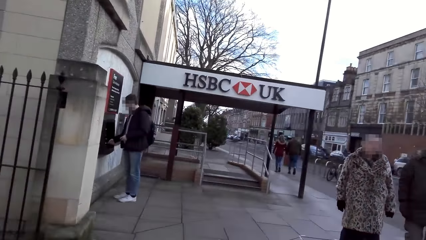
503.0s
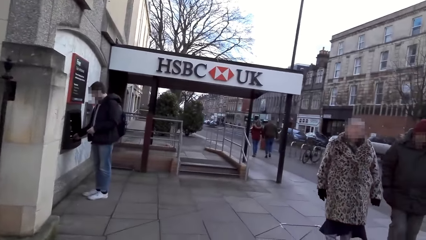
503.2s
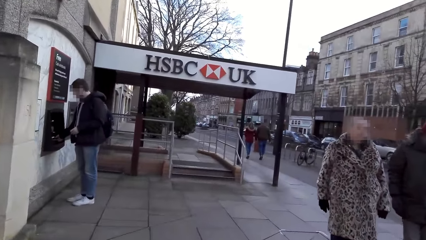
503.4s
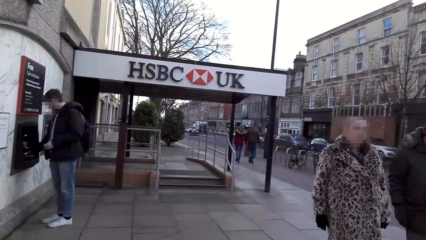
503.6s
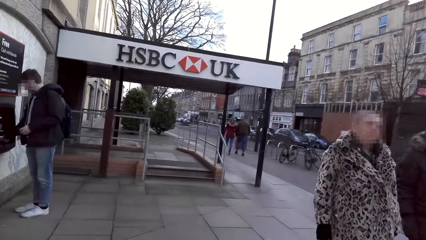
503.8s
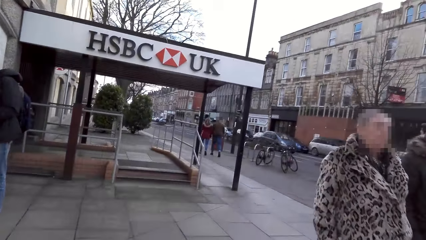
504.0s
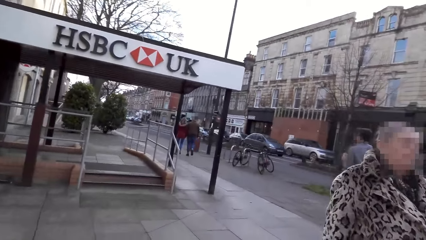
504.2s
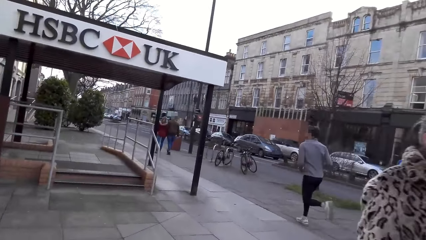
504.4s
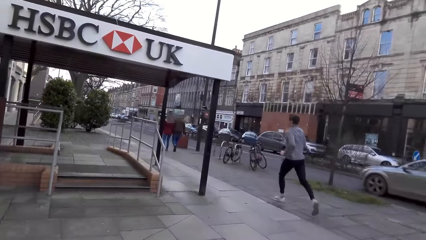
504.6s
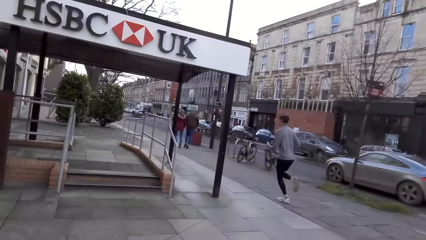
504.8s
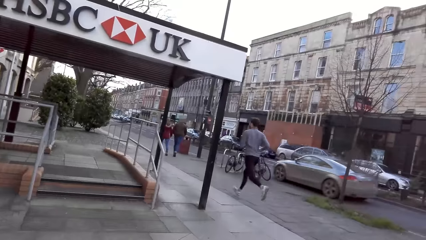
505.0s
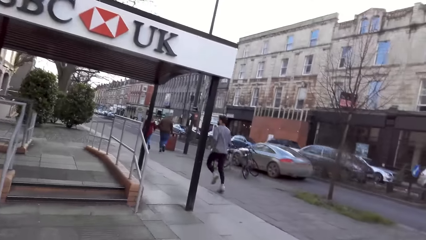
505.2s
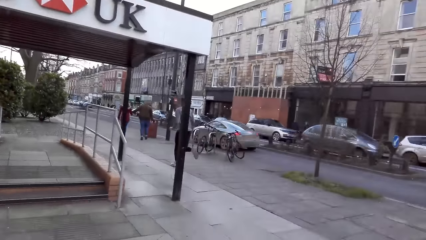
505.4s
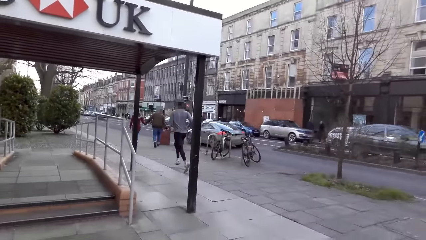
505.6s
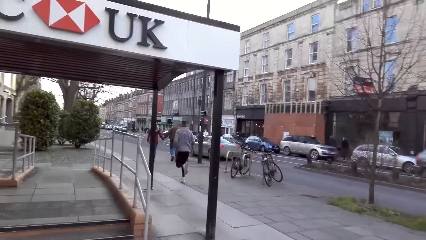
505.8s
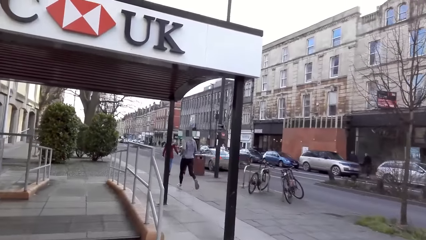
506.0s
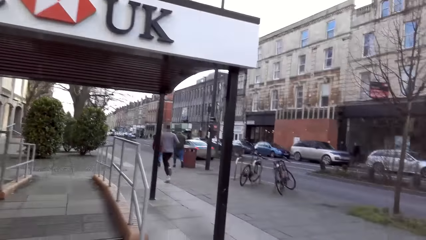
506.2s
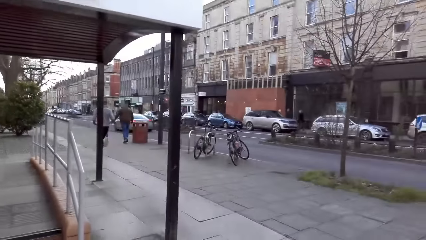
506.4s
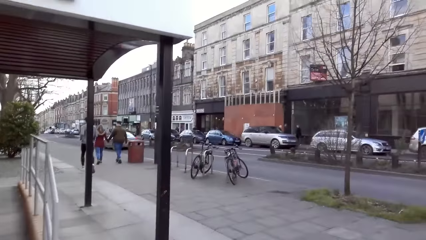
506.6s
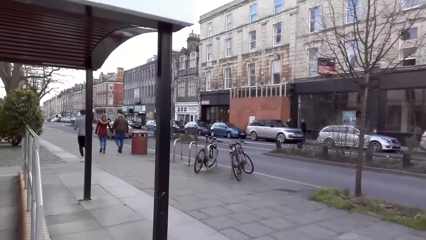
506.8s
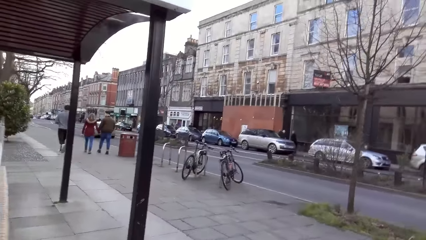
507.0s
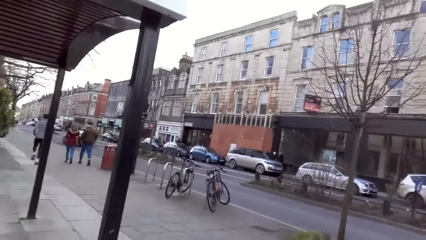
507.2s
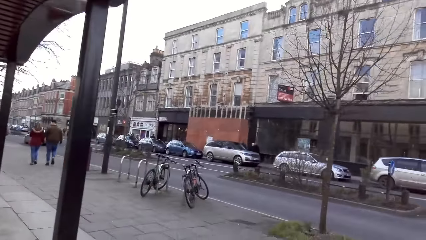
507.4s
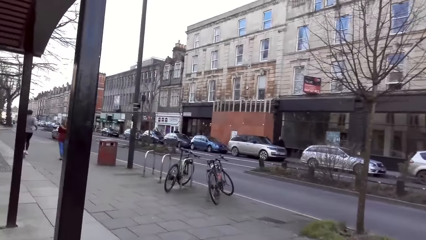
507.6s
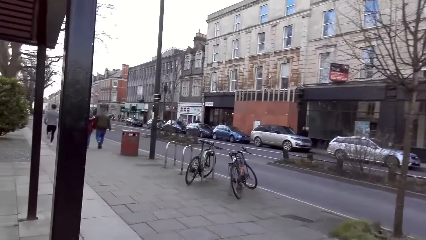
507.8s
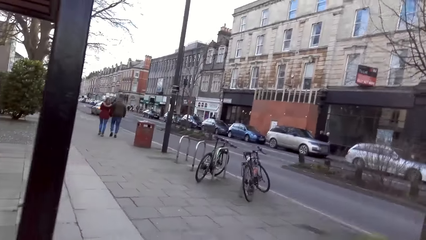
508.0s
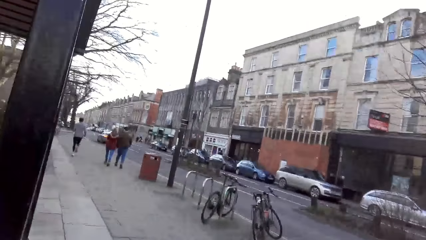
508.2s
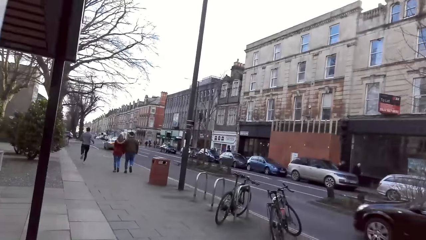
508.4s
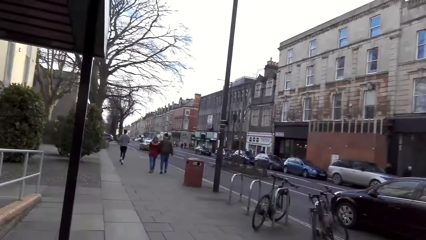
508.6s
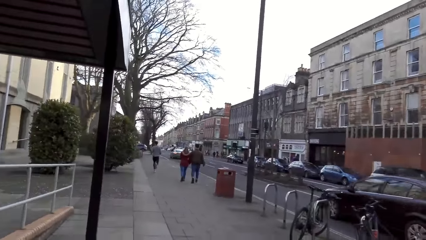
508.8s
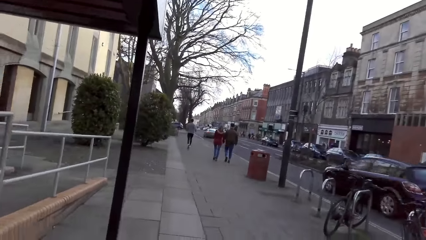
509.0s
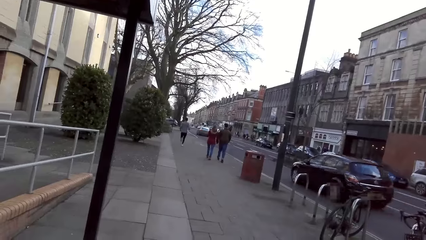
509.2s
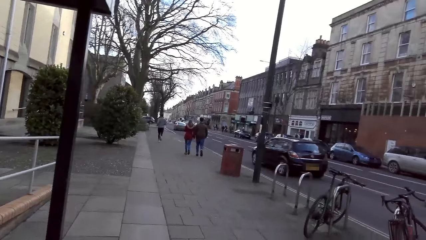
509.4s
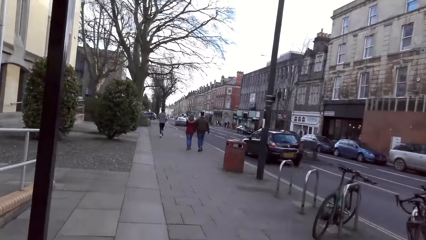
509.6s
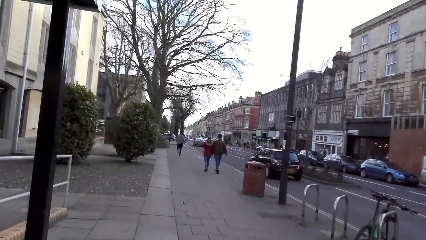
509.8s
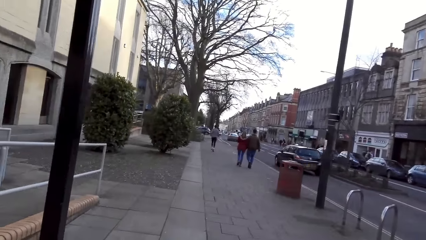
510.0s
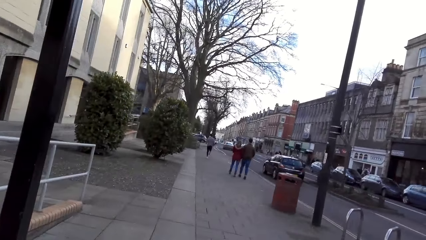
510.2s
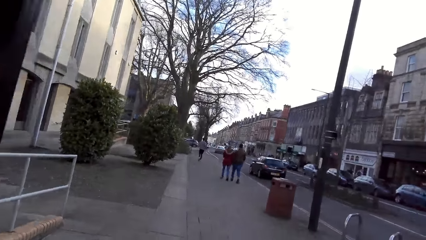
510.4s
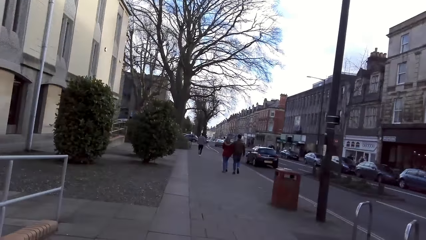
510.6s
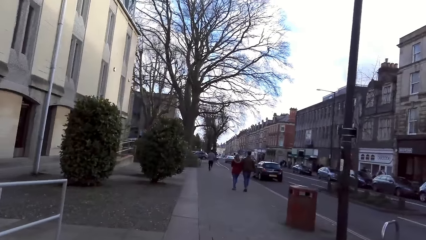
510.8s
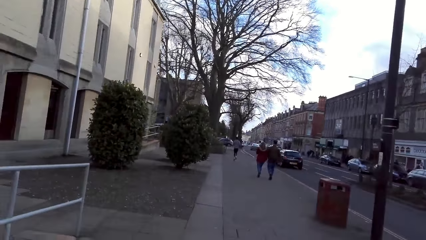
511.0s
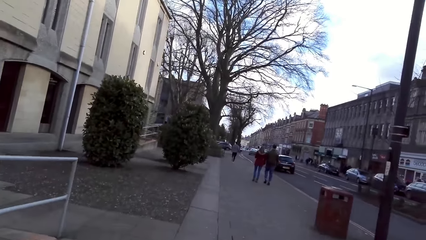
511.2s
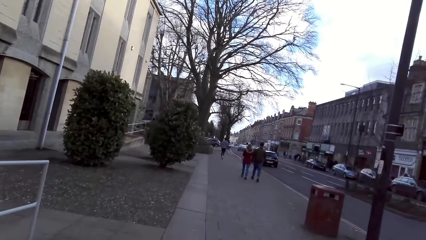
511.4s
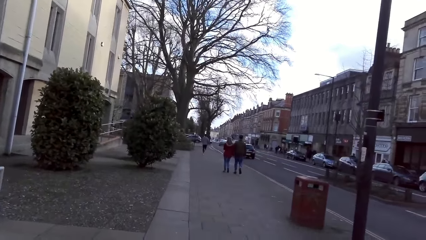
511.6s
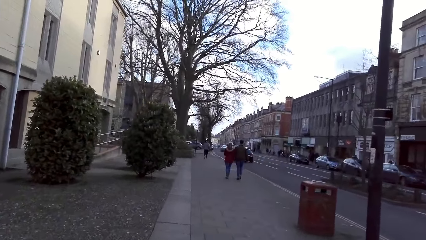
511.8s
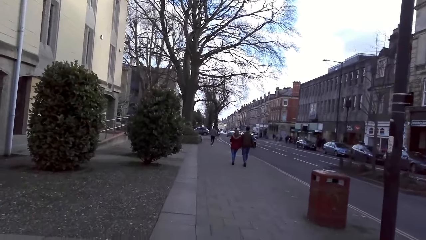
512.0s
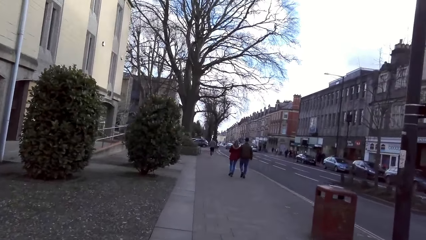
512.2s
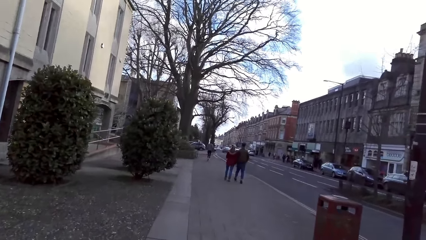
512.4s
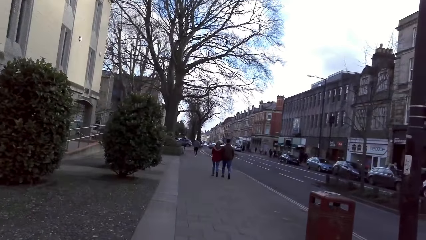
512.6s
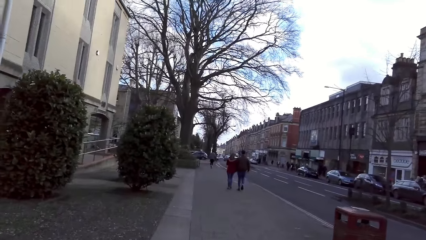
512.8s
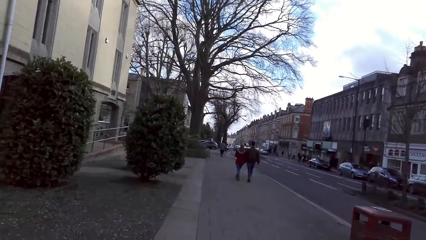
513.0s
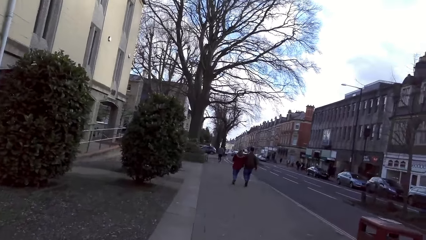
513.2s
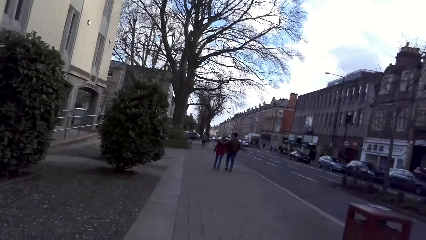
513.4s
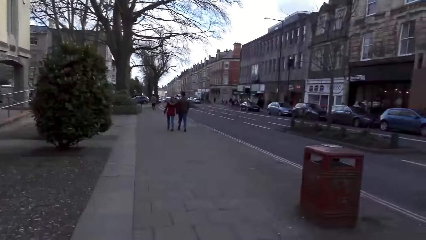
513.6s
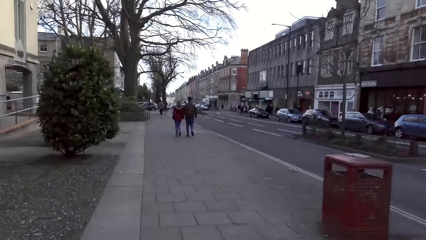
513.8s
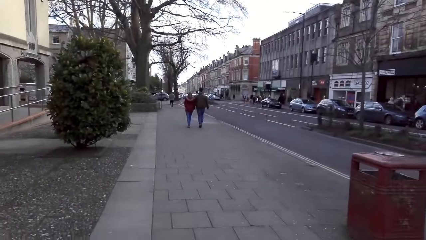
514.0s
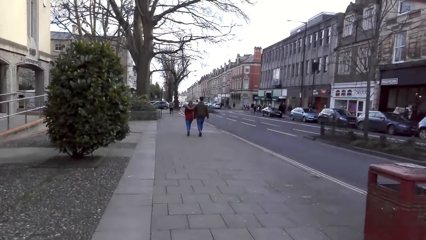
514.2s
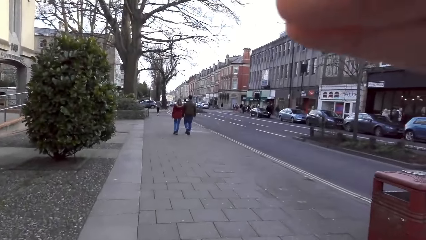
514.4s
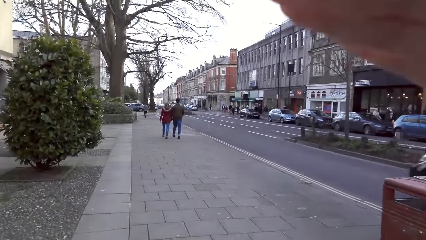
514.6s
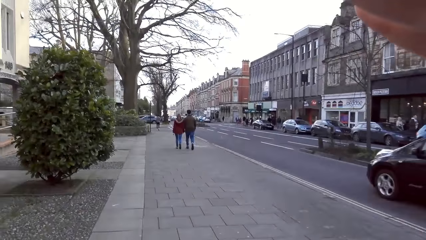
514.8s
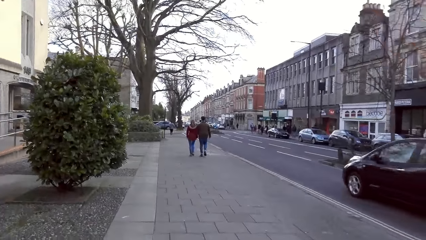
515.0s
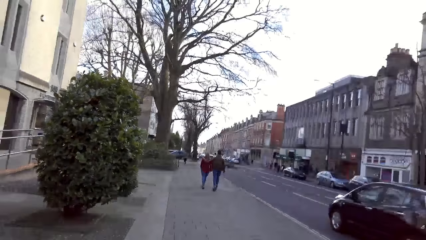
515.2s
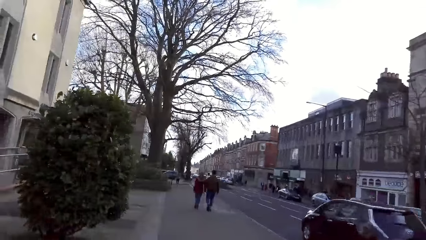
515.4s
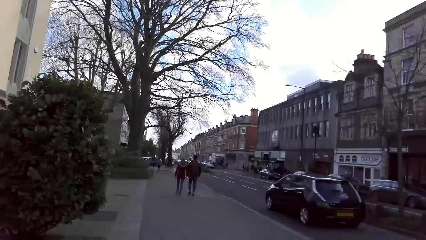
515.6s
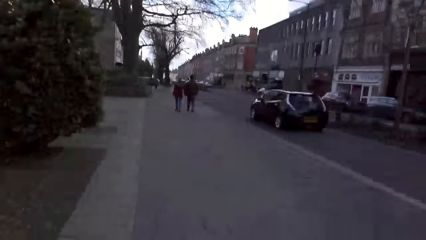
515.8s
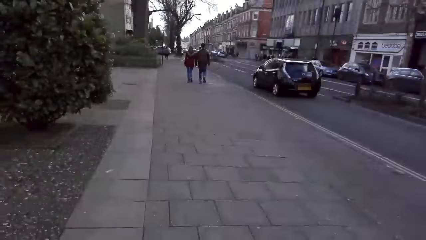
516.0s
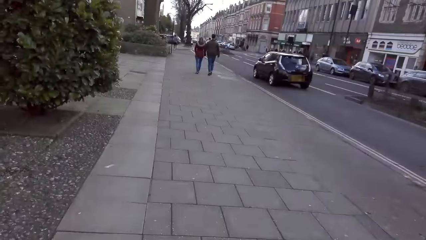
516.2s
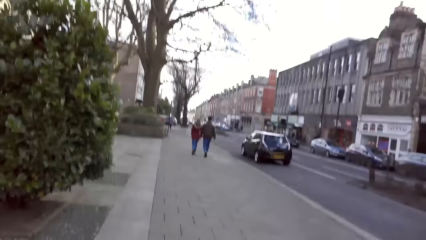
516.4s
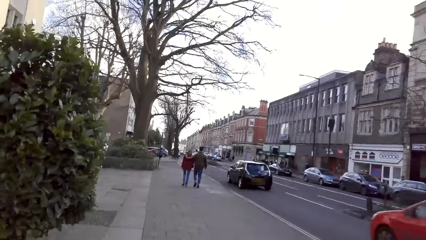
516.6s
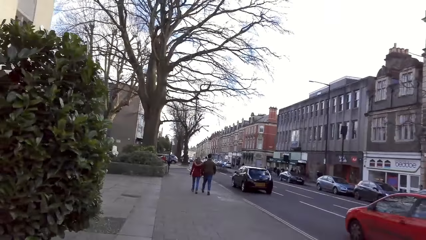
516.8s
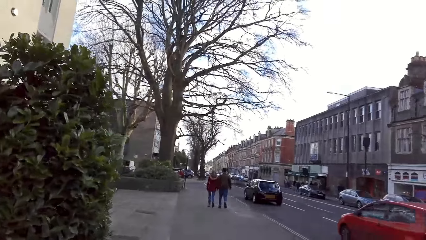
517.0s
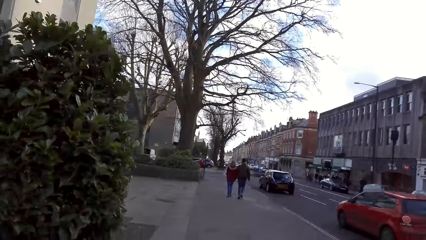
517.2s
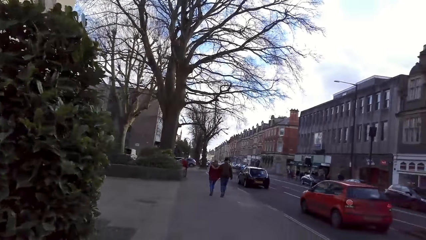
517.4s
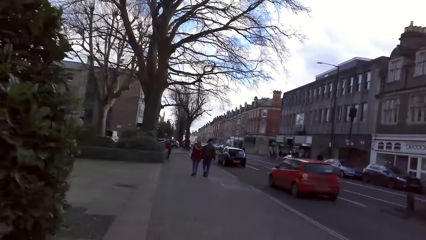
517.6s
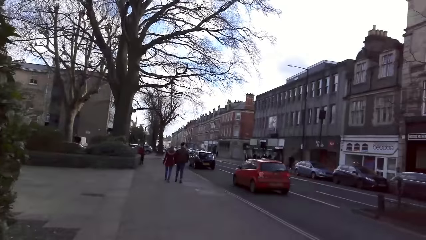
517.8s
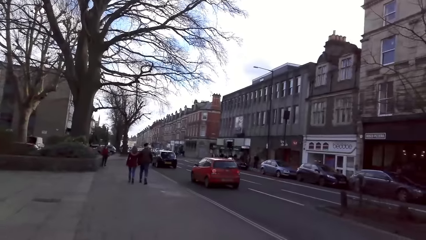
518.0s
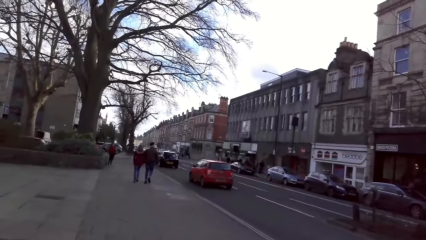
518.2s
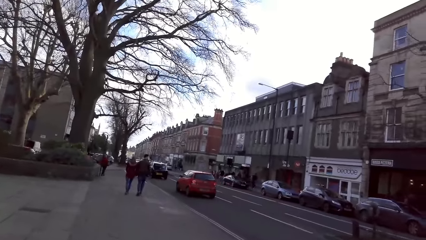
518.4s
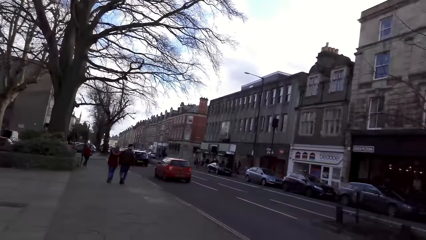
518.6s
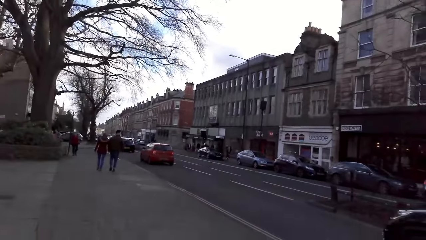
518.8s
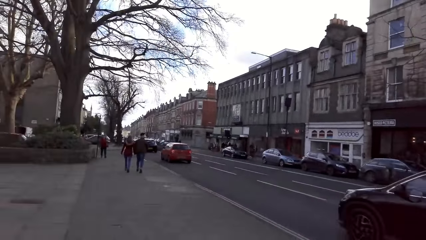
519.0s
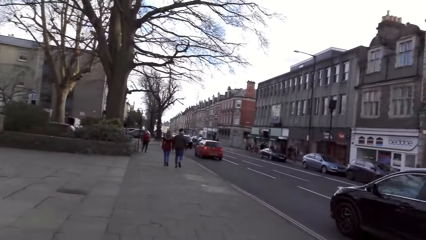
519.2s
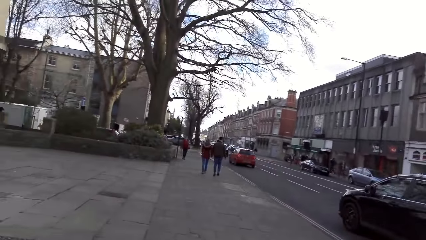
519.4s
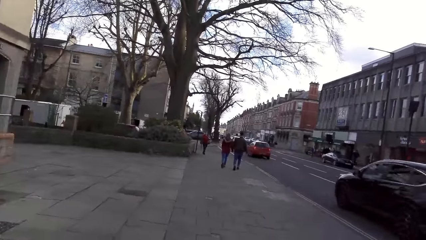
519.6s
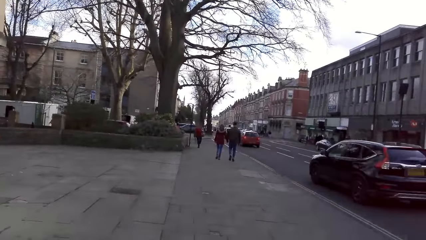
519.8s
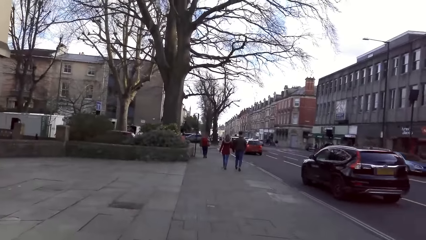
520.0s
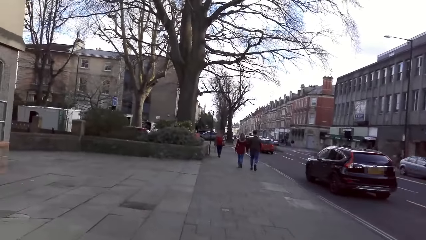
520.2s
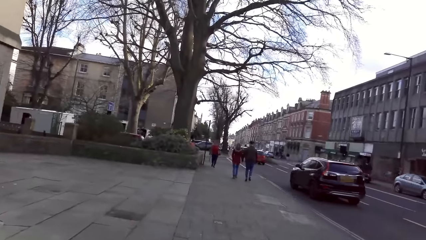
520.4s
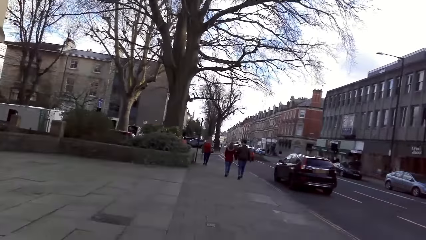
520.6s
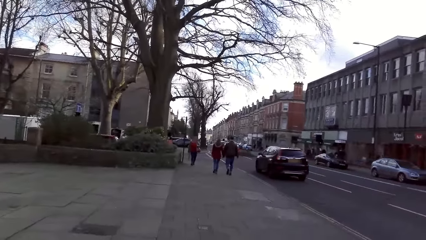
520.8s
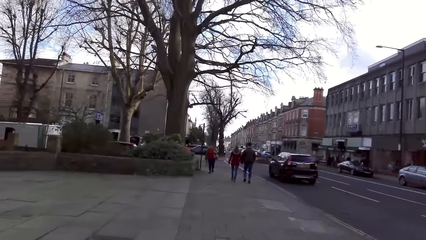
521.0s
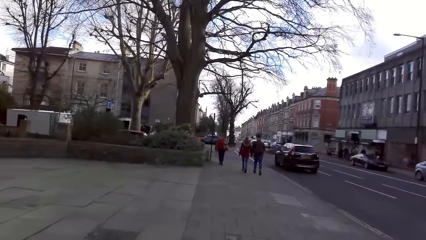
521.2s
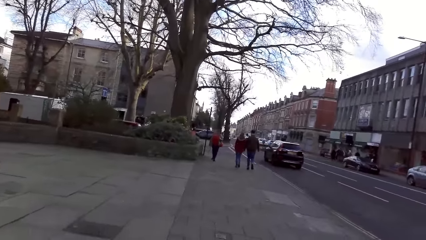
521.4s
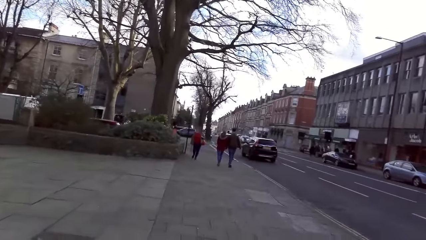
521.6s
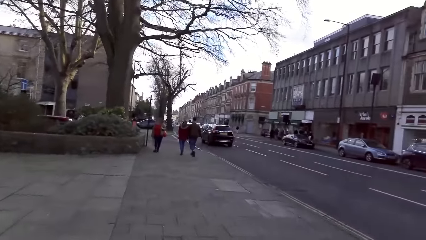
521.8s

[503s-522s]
A grey car drives past the camera wearer. A black car drives past the camera wearer. A grey car drives past the camera wearer. A red car drives past the camera wearer. A black car drives past the camera wearer.
